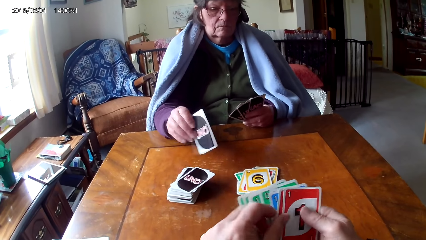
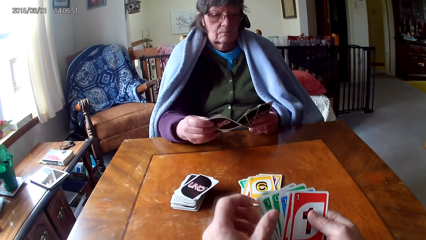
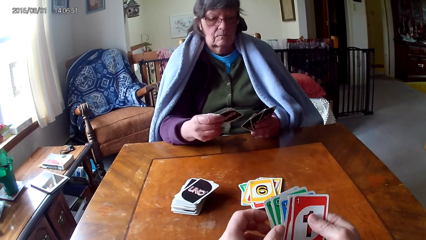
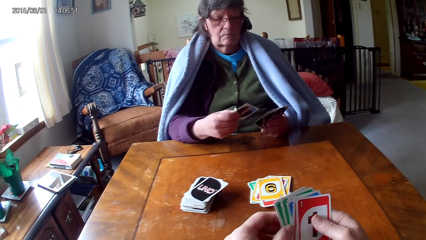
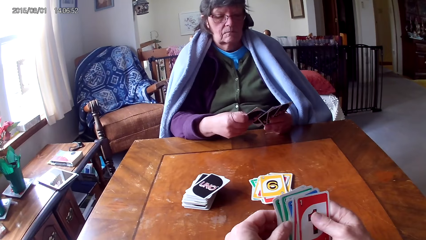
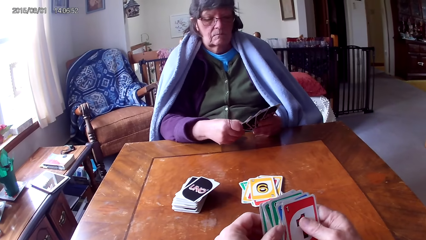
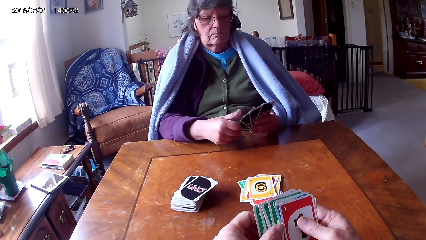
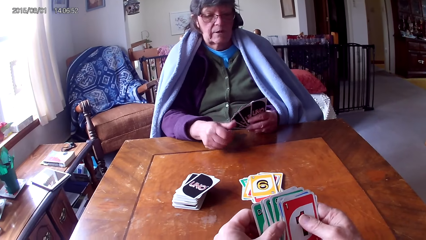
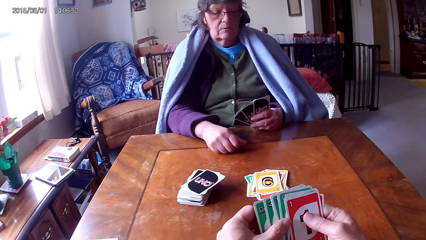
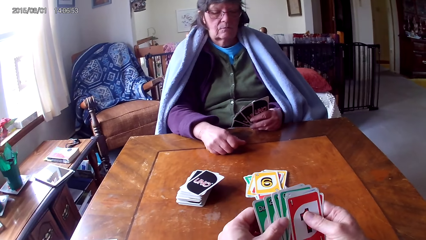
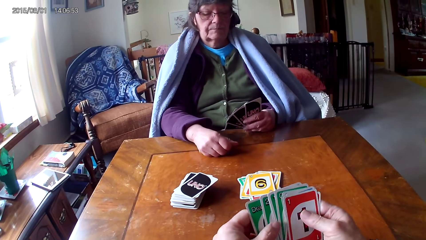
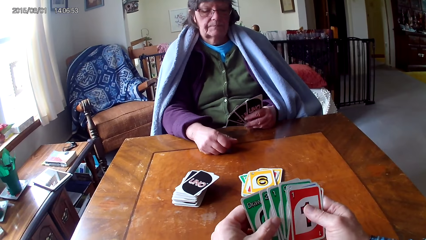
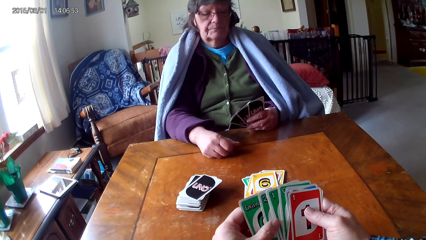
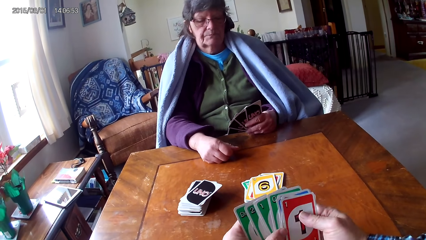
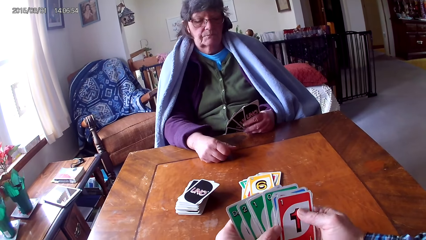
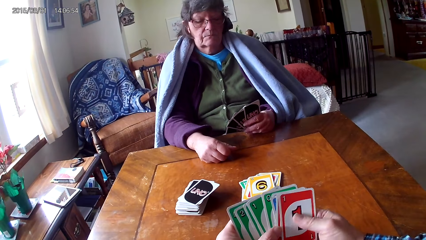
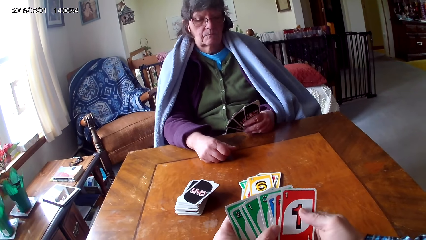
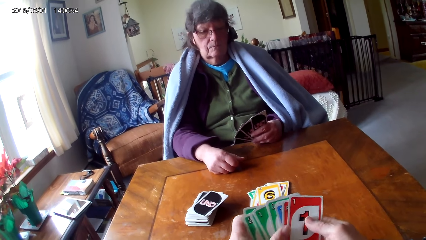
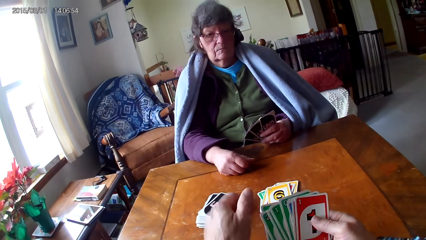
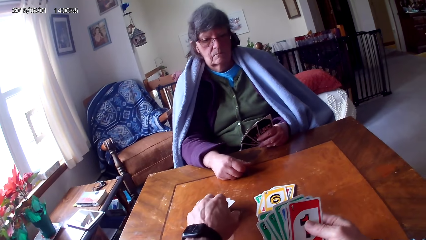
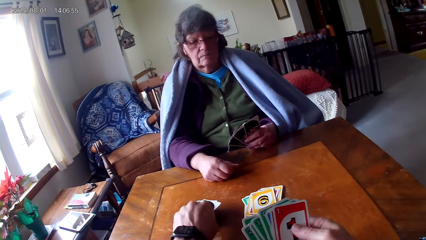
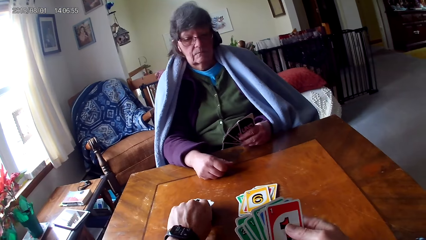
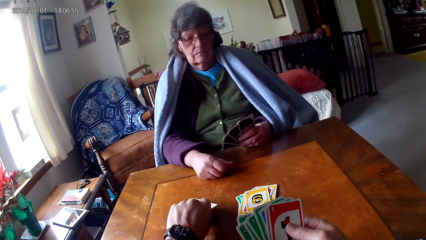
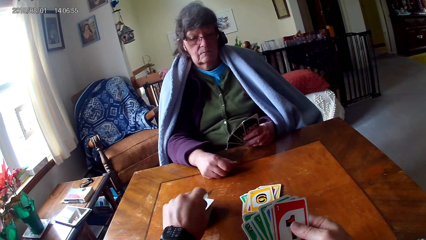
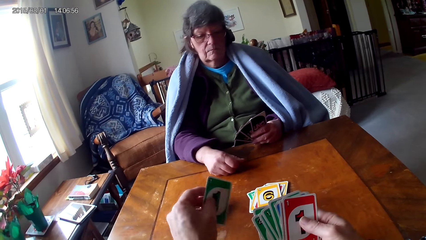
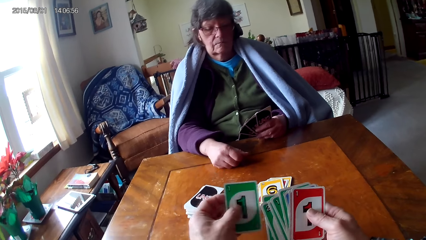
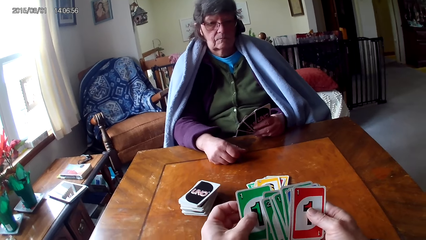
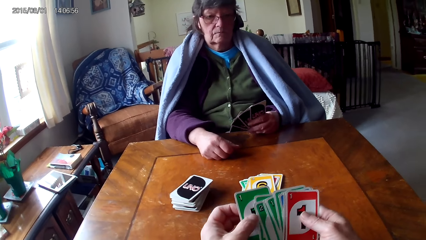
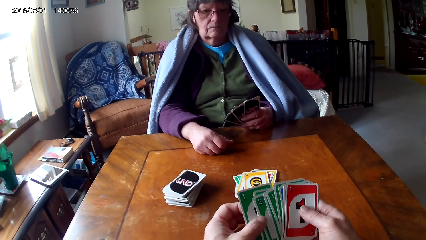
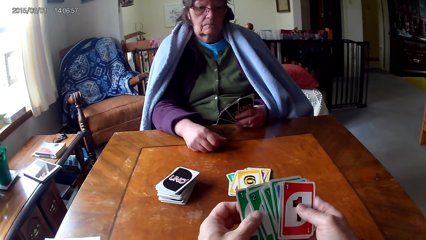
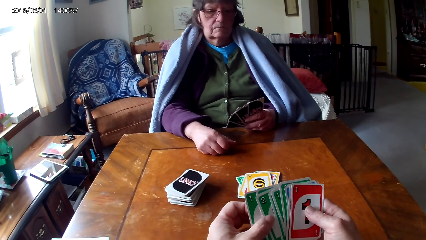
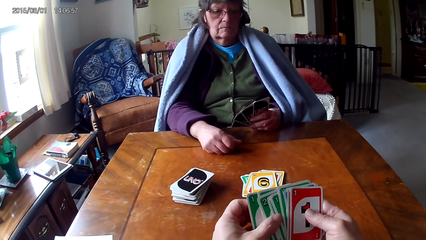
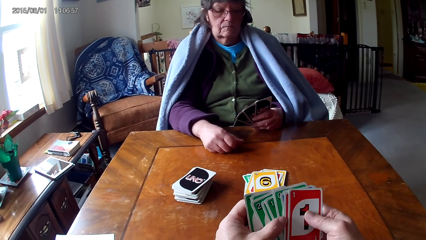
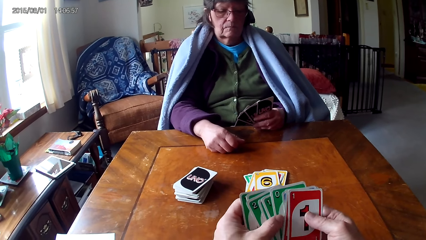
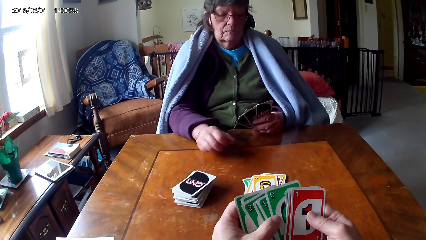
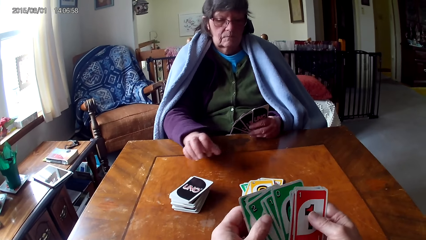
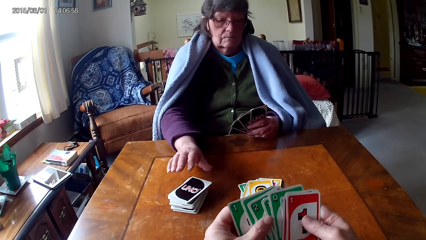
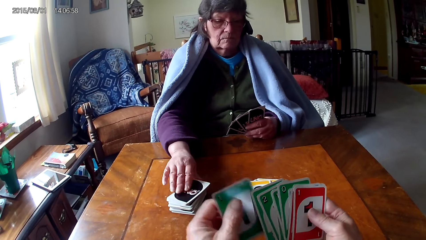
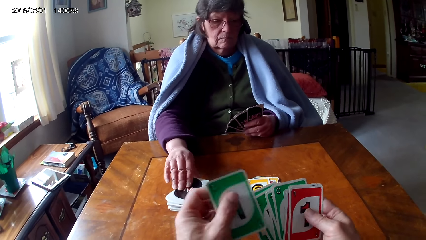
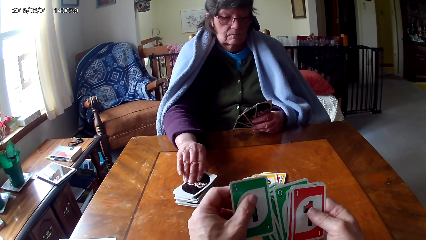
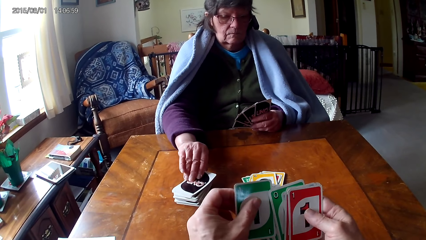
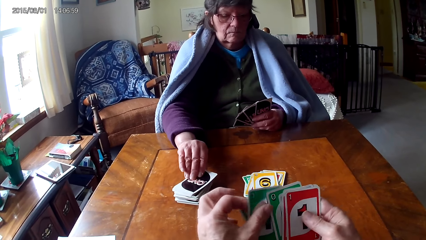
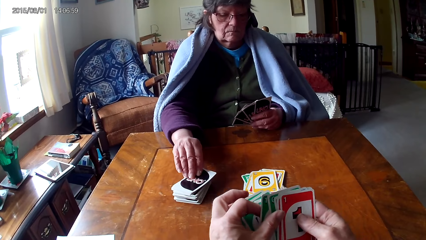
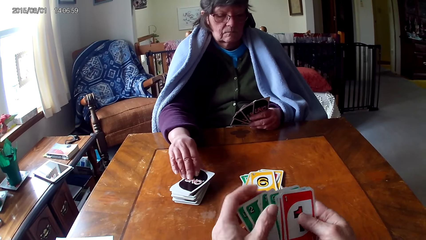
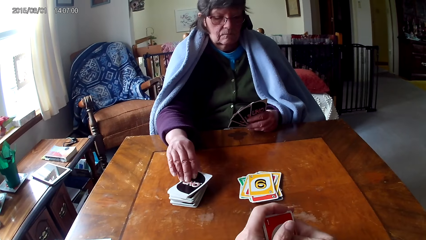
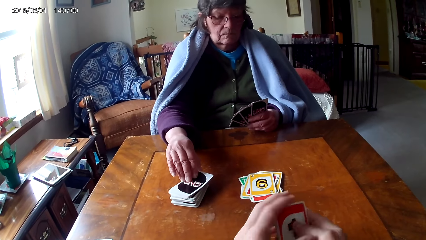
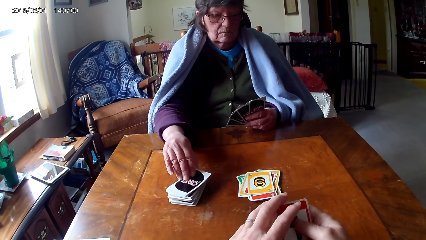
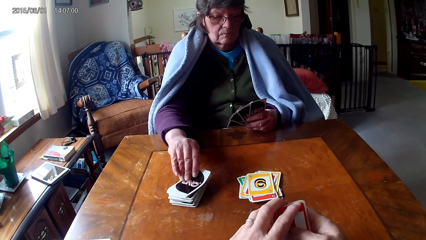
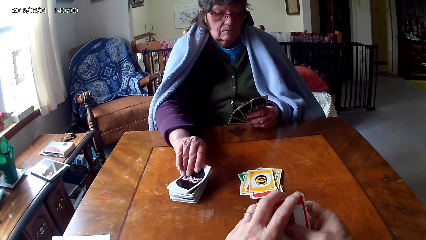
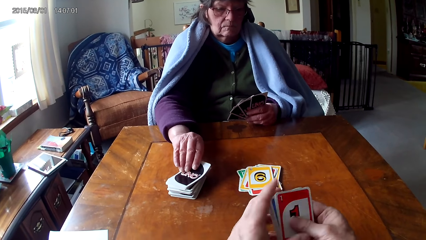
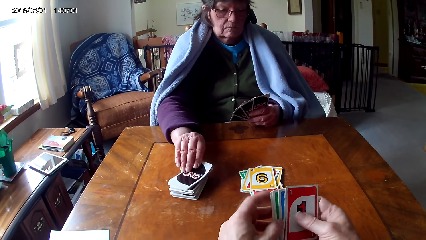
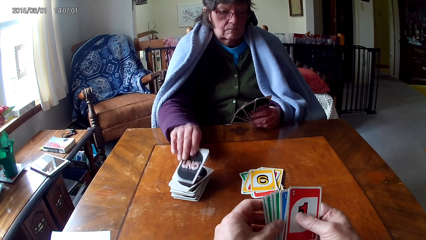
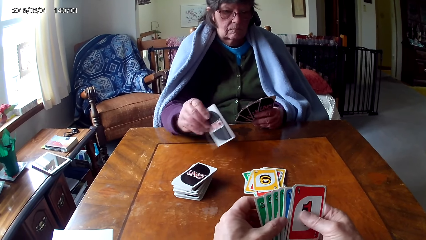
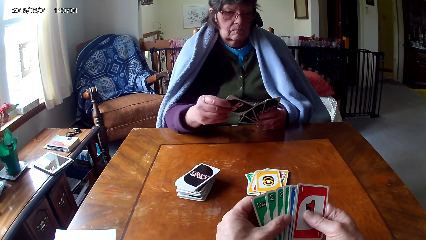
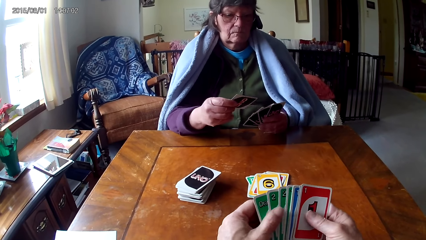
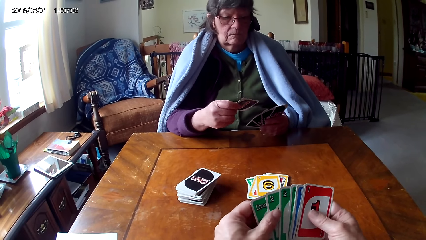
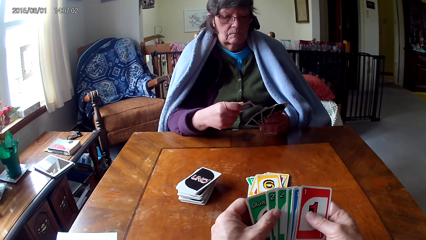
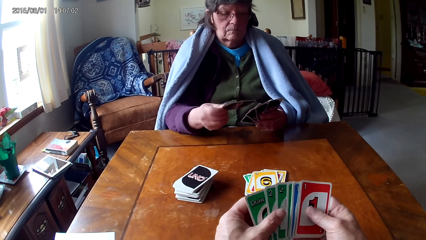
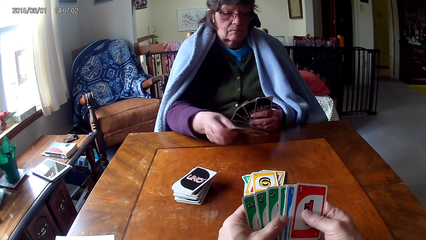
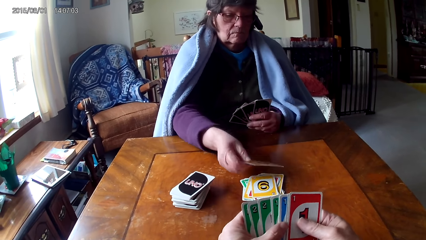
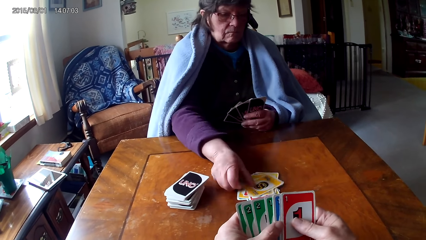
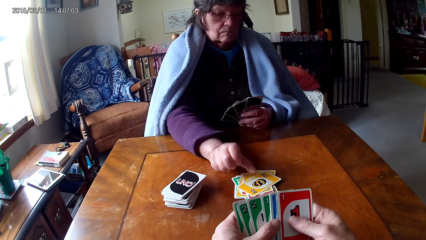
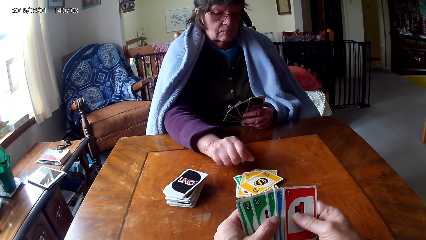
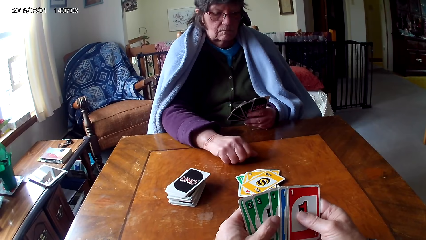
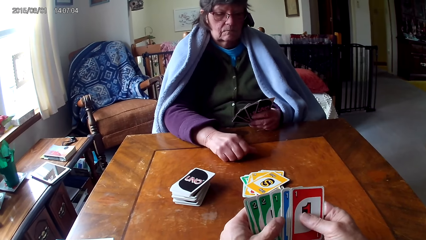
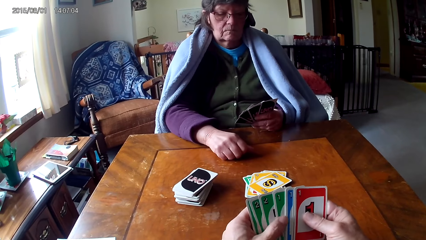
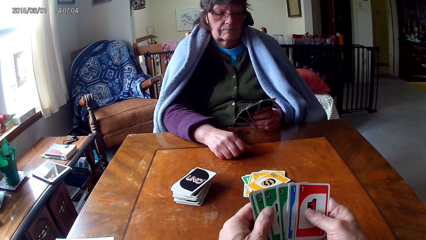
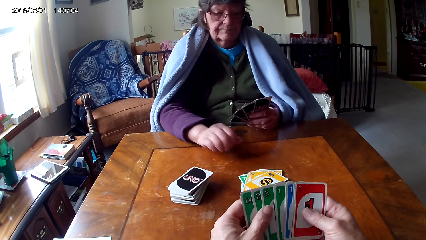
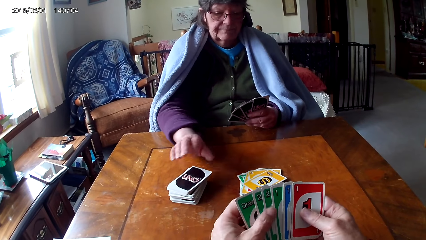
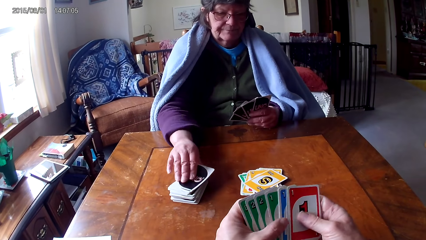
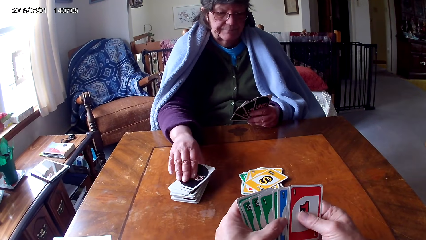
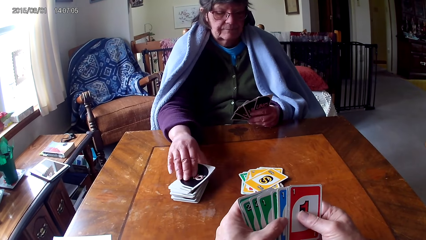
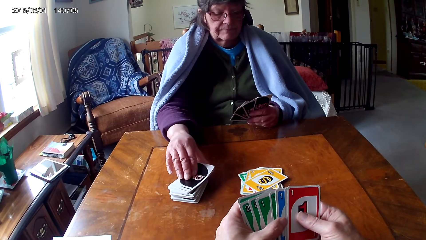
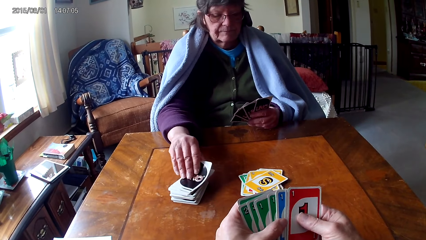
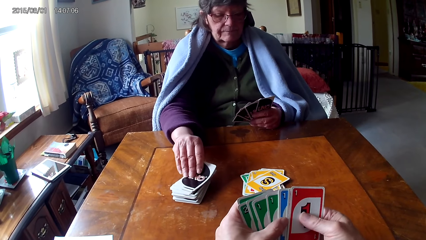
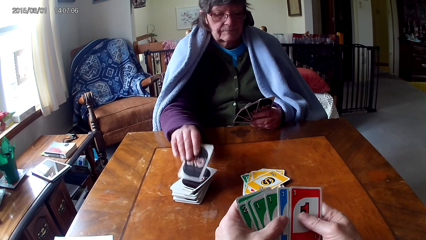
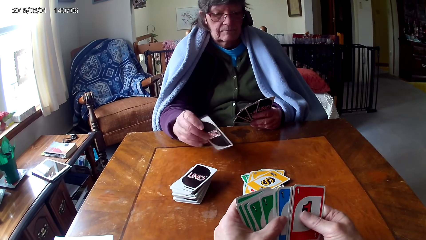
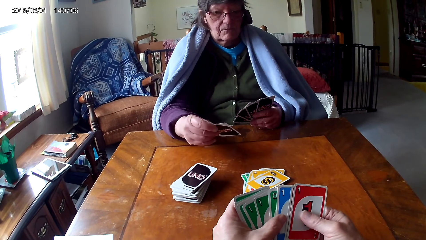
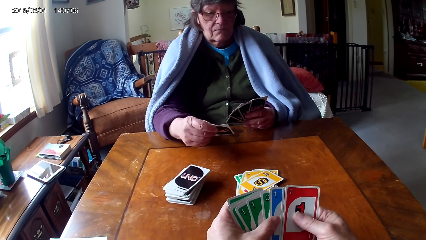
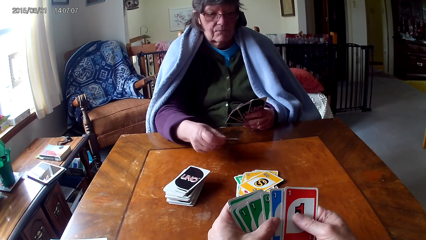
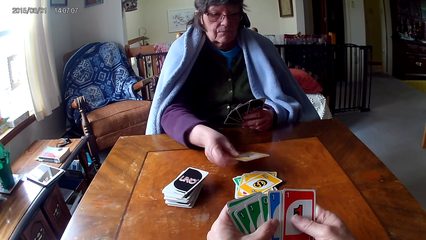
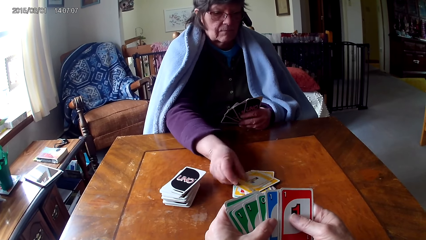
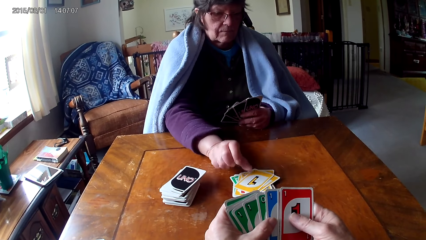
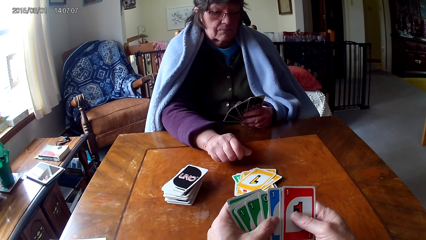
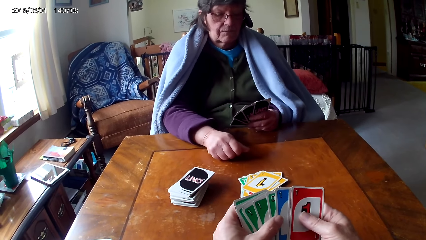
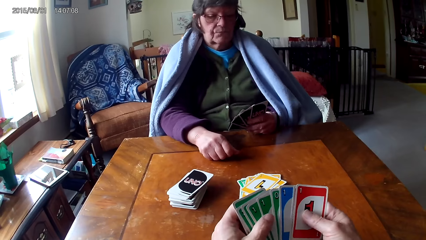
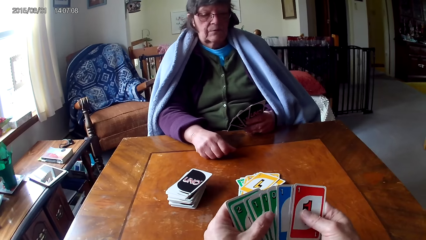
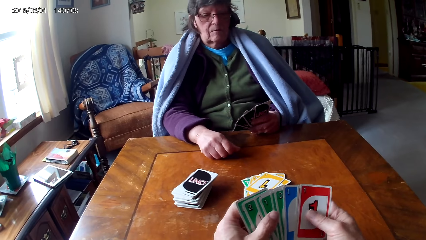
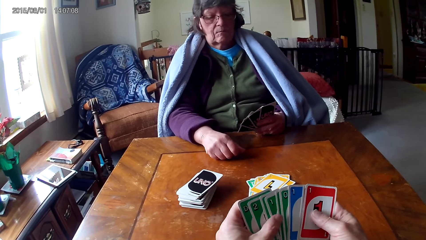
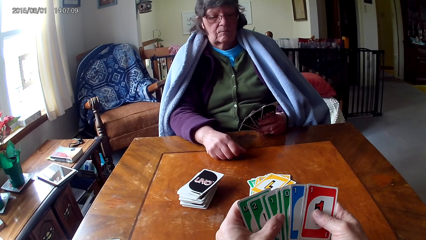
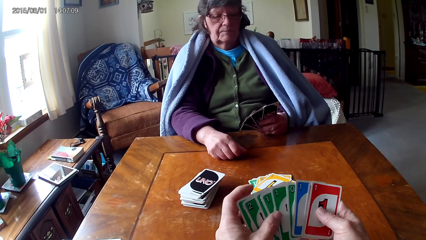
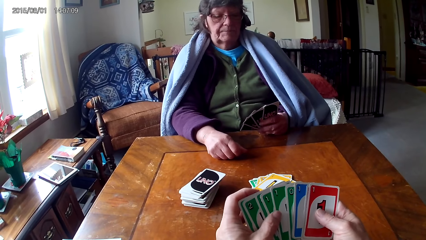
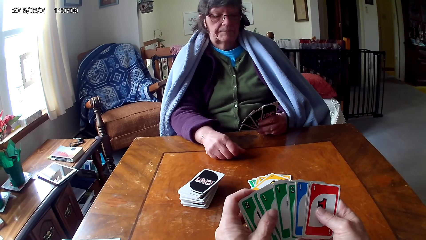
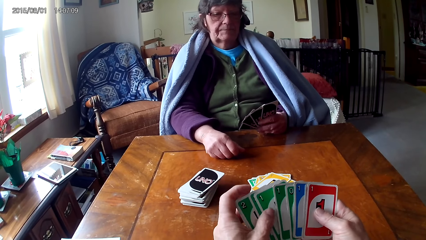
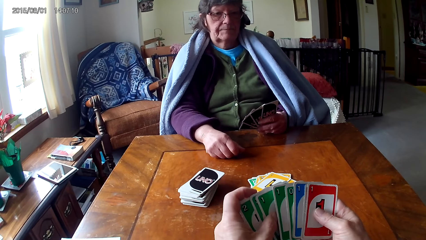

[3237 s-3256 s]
The camera wearer looks at the cards. They pick up a card. They arrange the cards. They put the card on the table.
